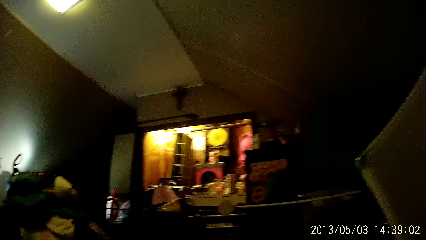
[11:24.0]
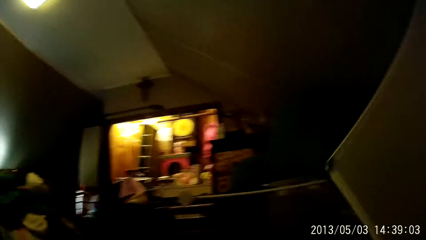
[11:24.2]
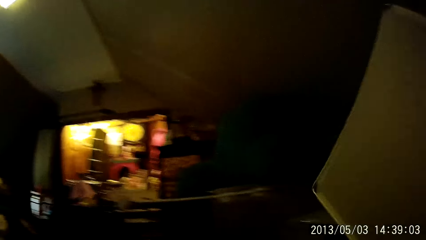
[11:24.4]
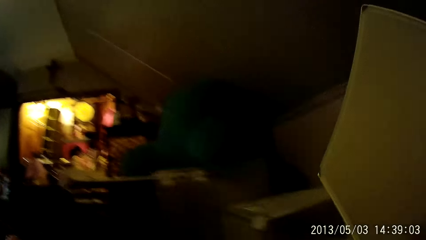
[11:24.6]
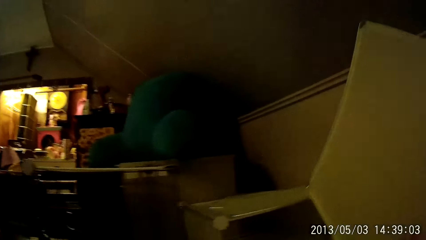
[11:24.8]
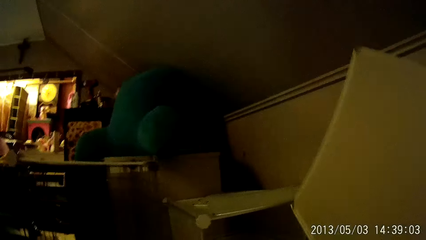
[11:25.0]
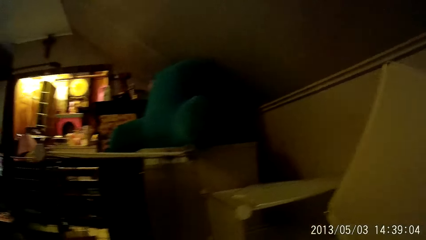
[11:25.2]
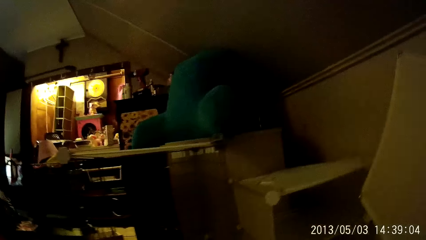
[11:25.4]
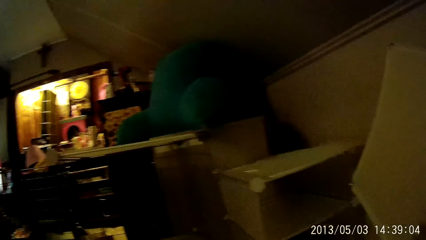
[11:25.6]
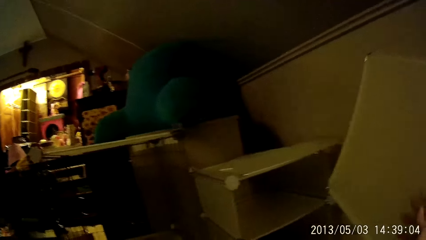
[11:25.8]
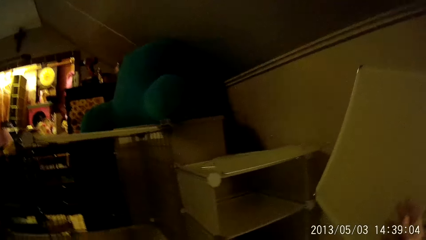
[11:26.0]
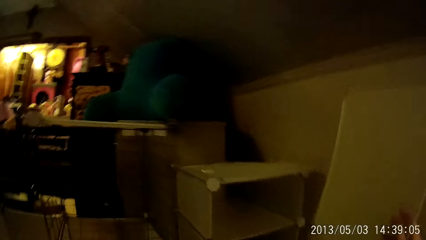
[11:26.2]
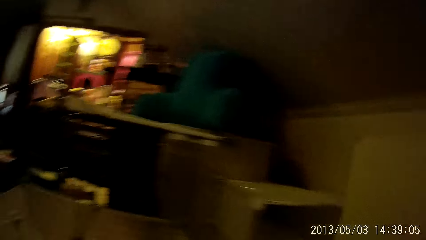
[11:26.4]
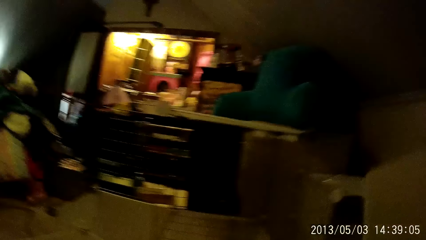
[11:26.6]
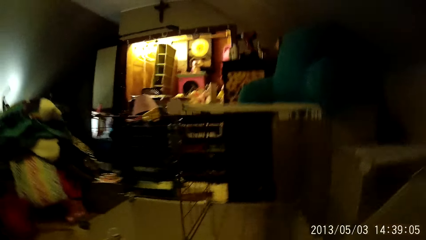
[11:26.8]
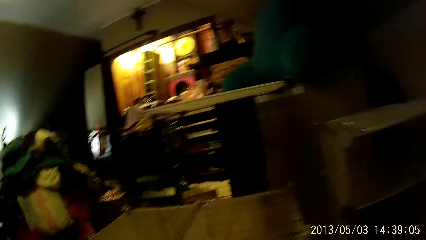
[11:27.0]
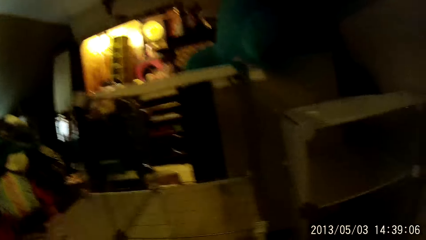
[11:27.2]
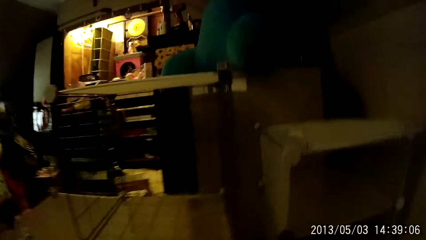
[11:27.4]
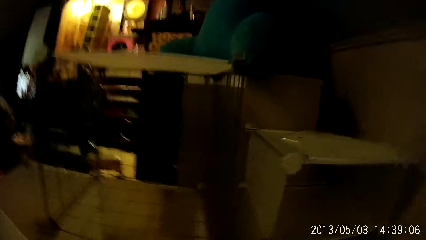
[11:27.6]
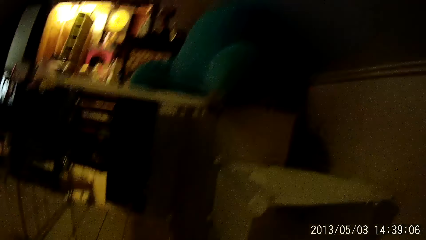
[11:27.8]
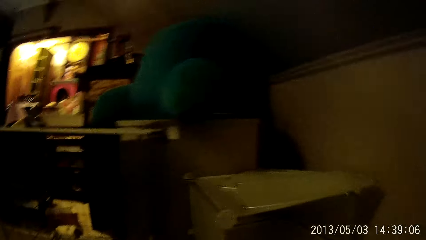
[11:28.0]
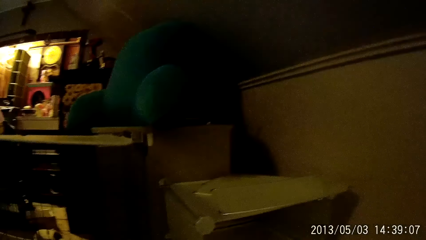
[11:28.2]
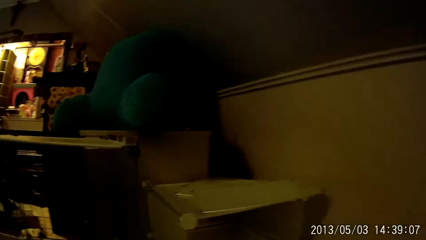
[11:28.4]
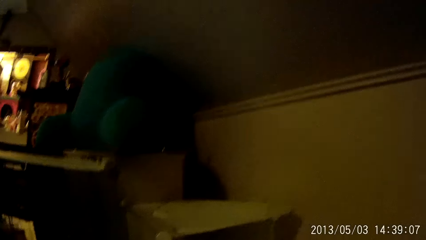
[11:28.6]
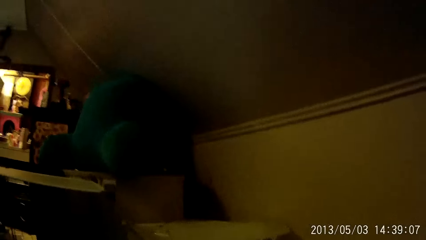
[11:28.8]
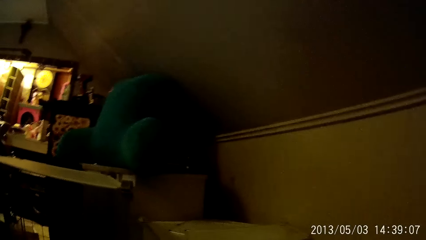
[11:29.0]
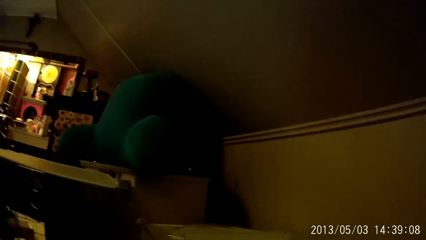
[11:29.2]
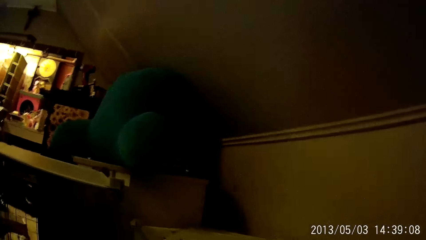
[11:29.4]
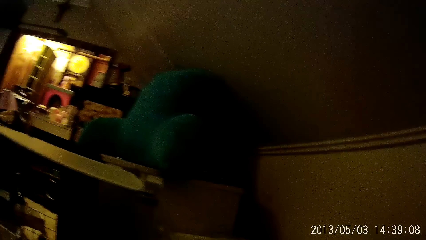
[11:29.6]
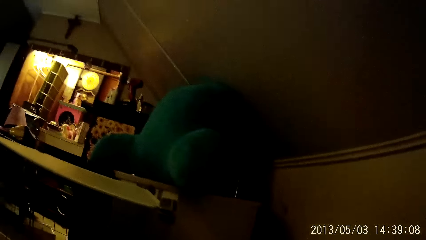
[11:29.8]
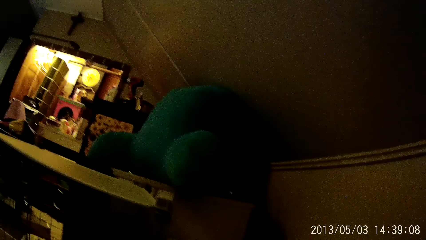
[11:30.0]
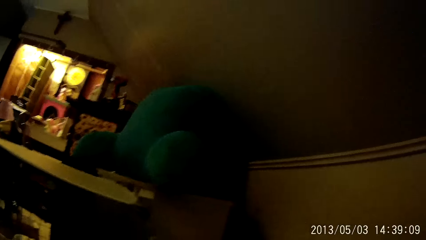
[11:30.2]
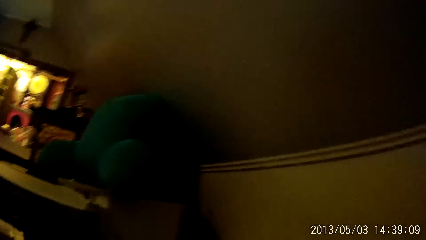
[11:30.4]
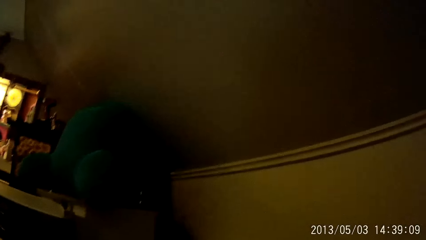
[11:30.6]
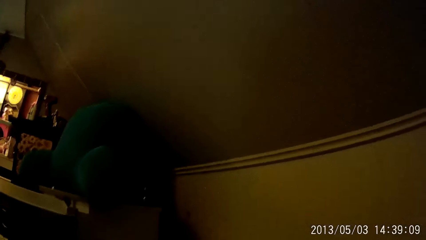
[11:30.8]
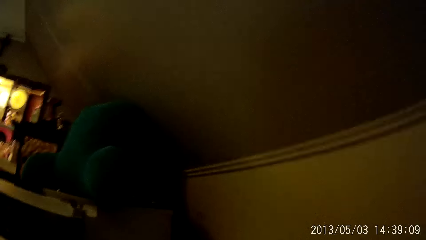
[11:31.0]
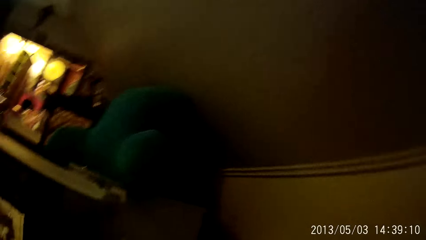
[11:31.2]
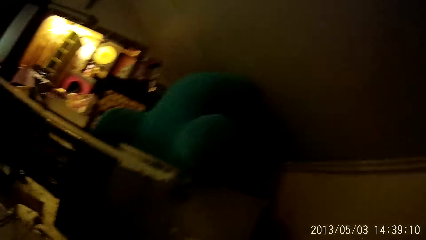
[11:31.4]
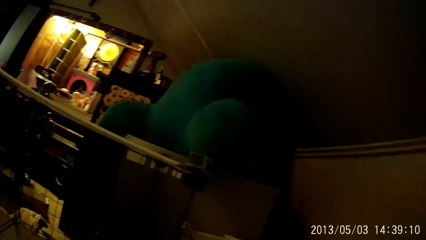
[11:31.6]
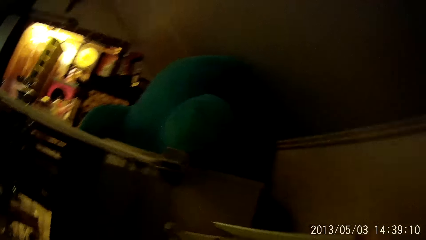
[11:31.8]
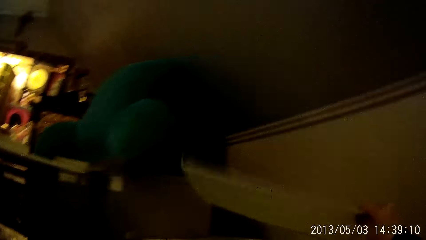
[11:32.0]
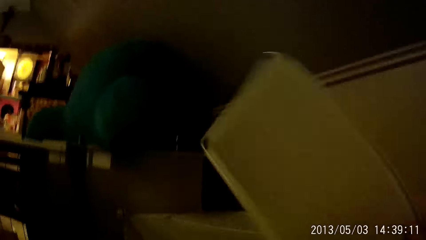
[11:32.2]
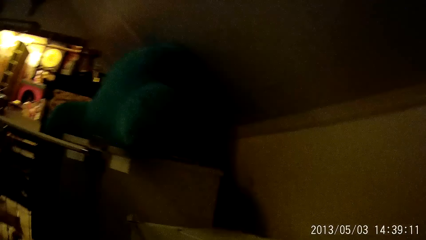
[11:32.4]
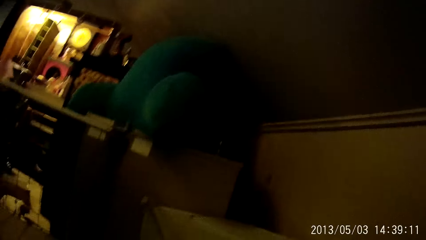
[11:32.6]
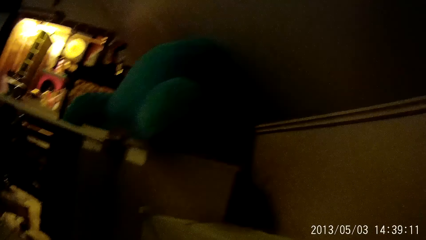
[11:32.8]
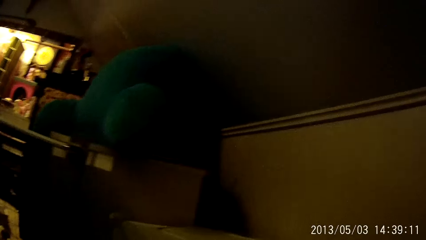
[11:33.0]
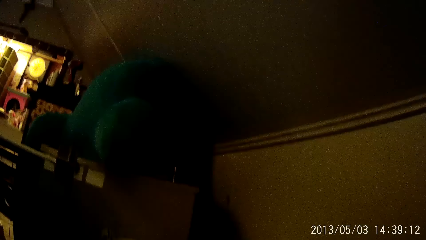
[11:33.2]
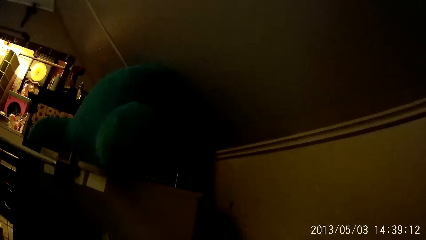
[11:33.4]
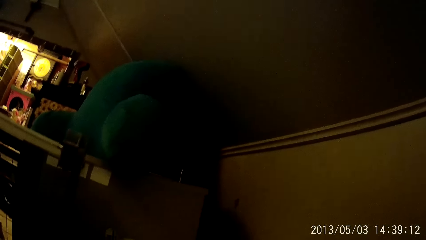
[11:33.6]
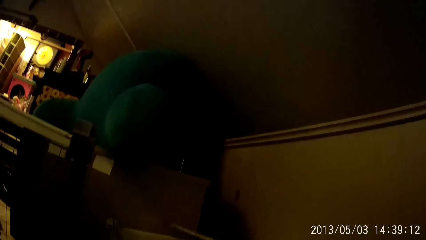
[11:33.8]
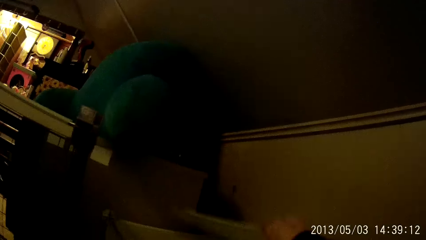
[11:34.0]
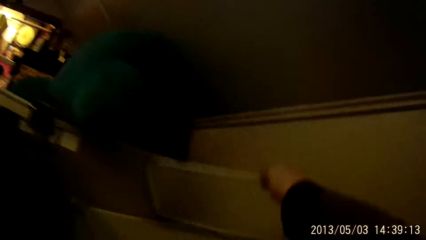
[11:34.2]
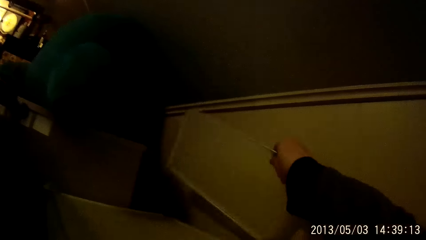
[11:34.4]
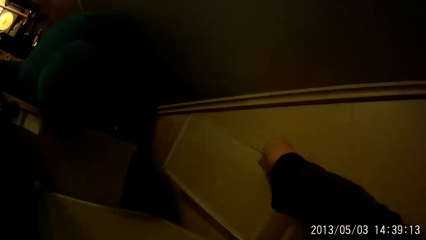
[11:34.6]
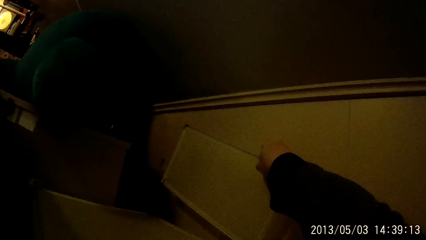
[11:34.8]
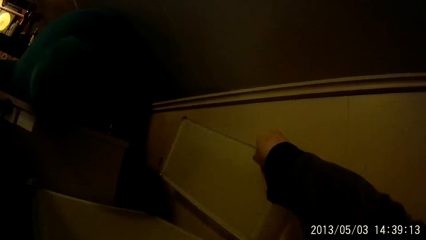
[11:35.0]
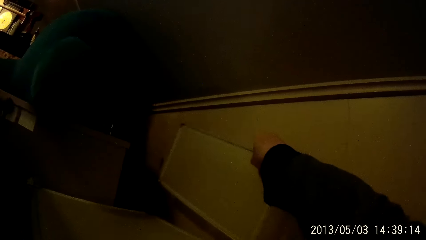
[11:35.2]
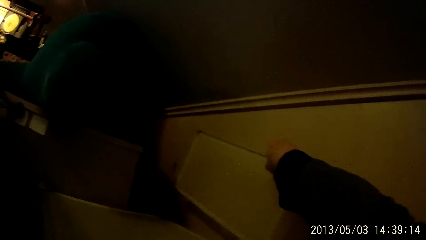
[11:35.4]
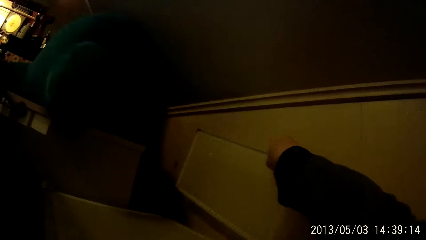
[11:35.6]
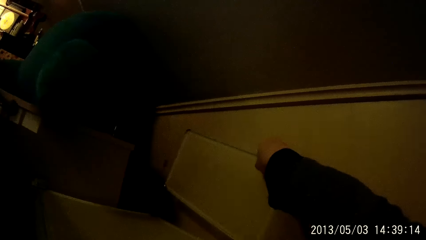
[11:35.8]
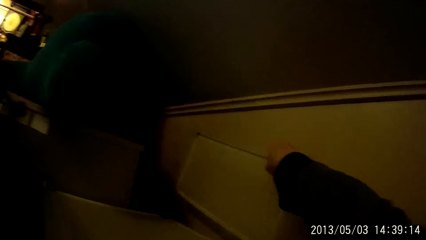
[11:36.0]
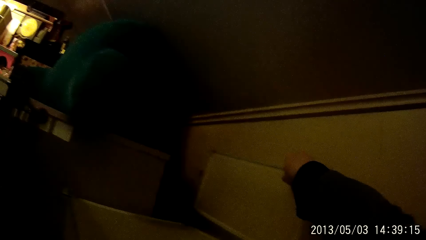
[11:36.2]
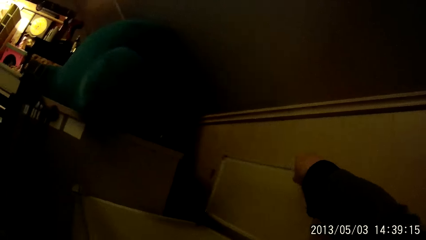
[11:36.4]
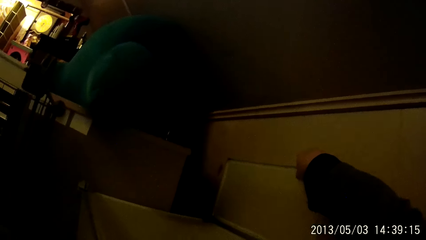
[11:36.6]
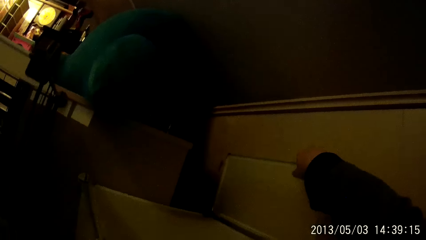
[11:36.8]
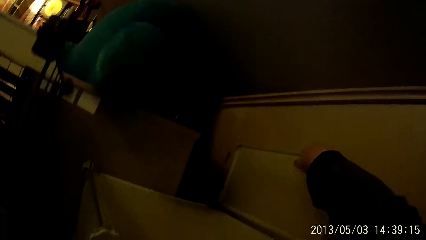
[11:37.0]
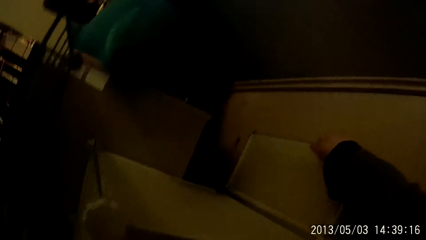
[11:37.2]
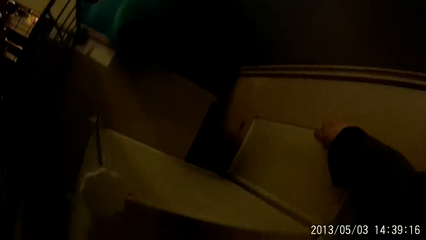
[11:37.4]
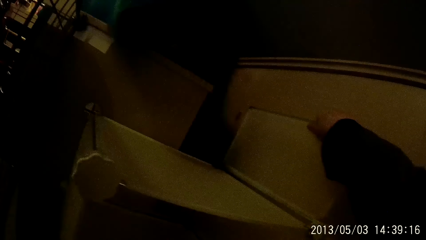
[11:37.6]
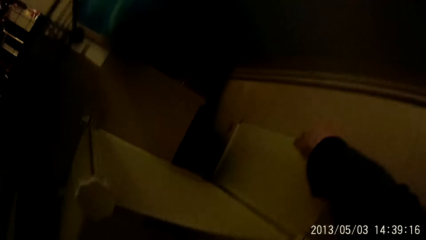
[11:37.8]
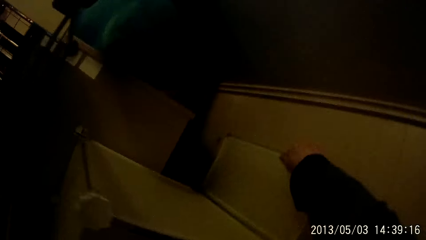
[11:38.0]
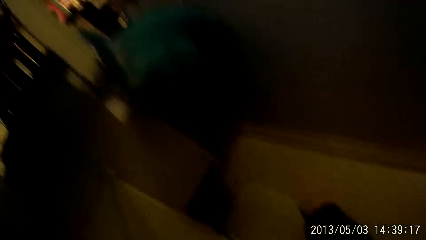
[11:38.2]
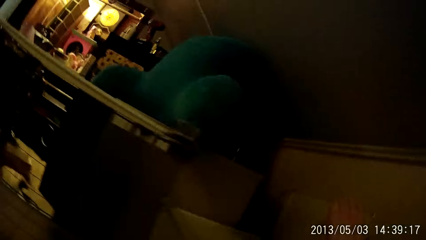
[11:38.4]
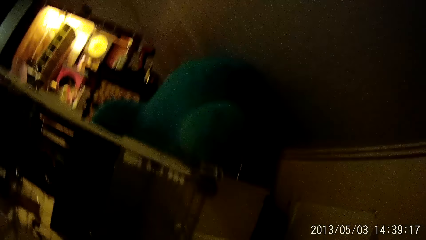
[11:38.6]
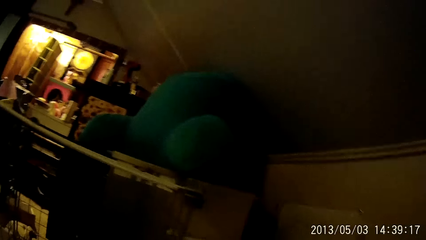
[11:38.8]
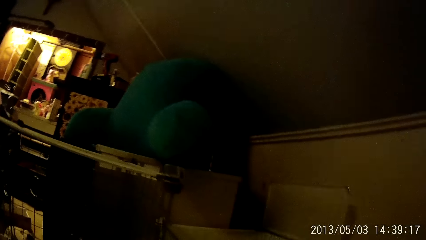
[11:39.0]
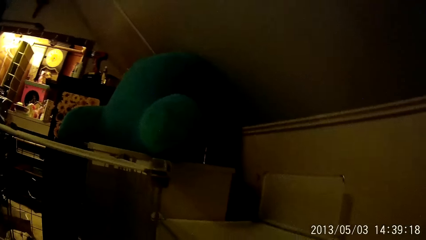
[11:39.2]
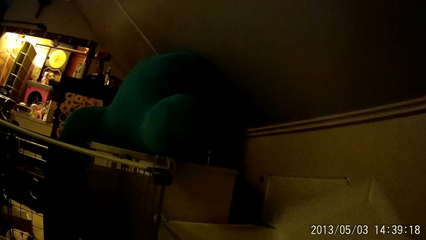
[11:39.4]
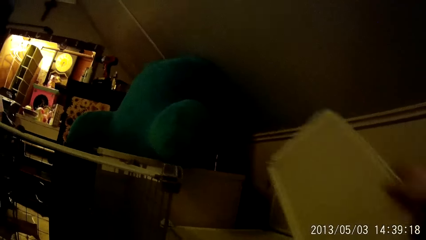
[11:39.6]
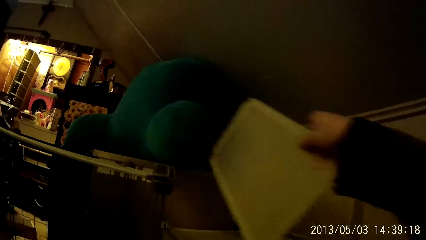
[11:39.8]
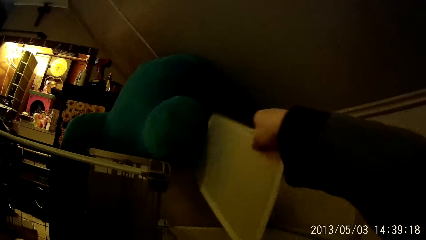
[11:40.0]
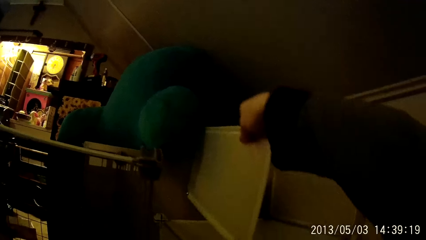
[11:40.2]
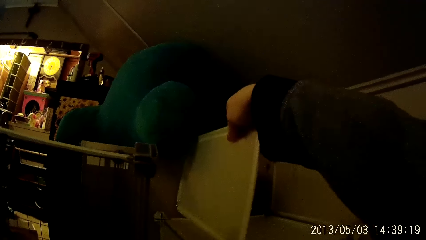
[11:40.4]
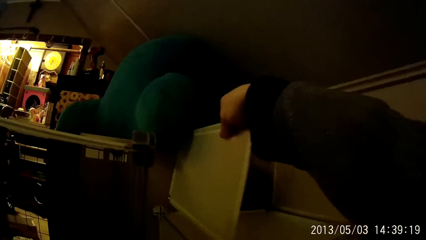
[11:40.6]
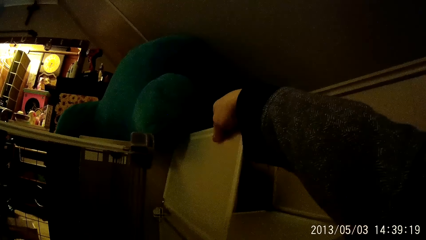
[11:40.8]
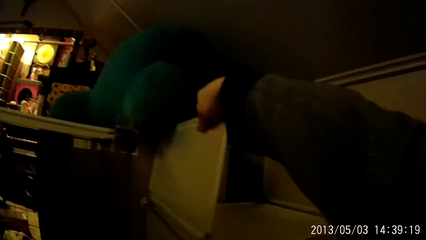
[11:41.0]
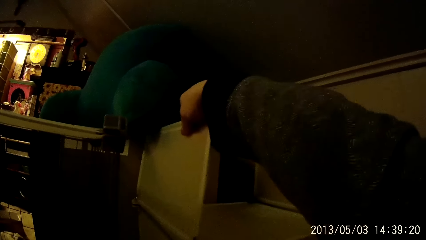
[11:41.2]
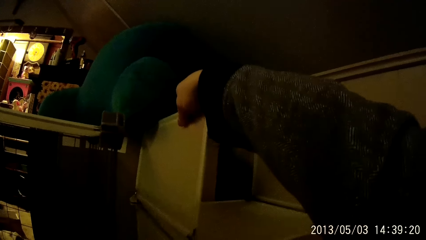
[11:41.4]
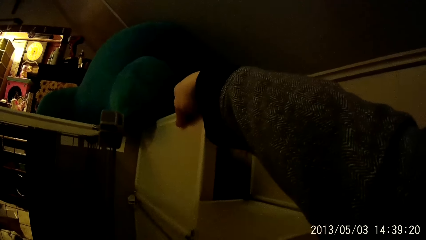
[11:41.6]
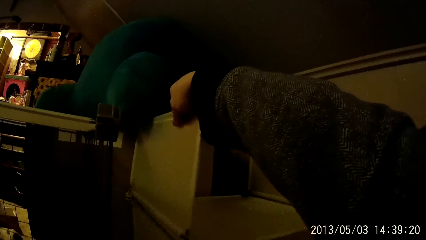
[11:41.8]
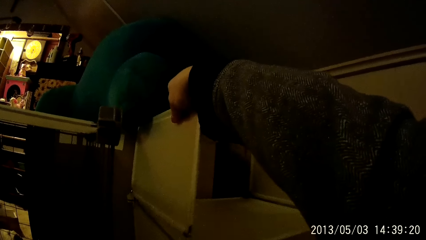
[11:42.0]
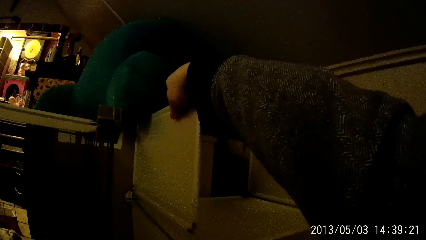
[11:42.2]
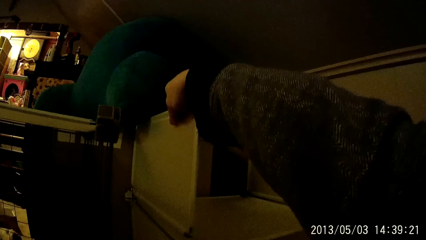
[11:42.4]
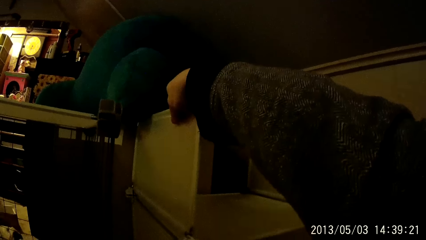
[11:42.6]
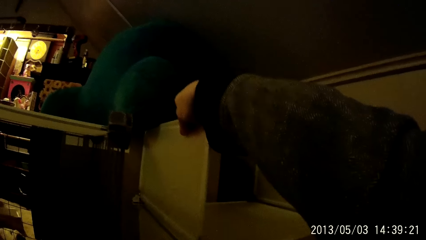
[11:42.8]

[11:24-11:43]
The camera wearer picks up a panel with his left hand. He picks up the panel from a cabinet with his right hand. He fixes the panel on the cabinet with his right hand. He fixes the panel on the cabinet with his right hand again.
